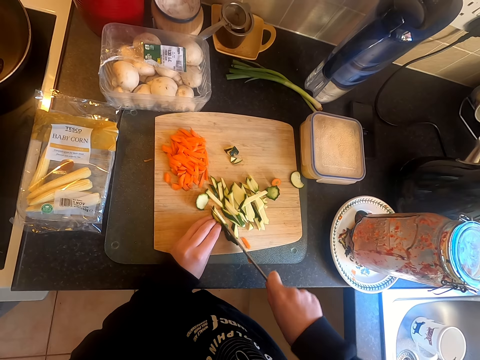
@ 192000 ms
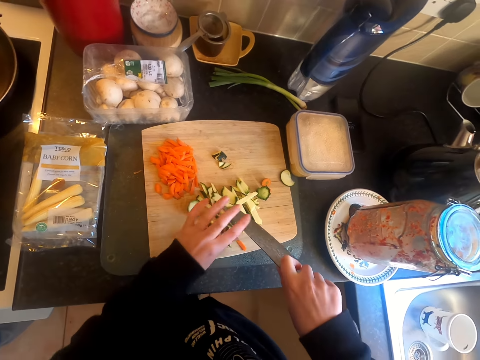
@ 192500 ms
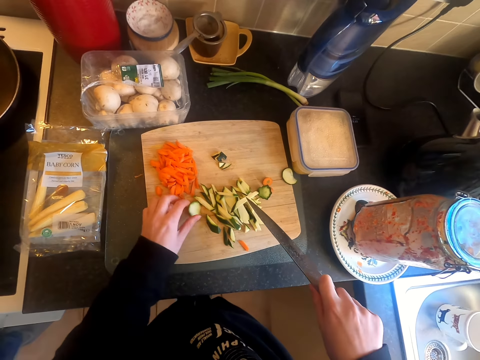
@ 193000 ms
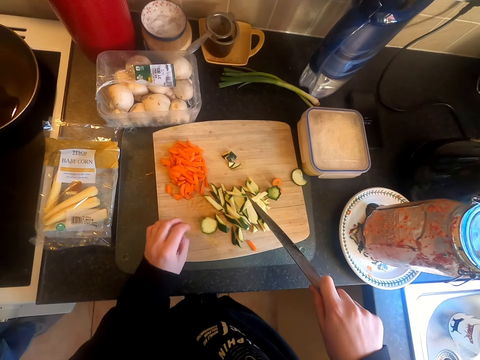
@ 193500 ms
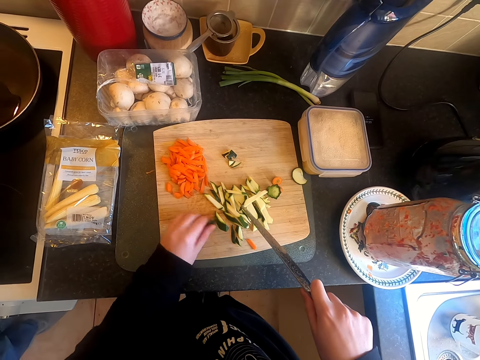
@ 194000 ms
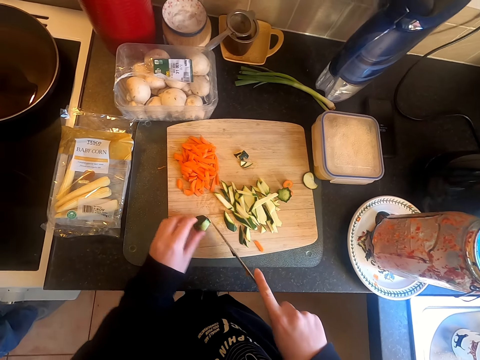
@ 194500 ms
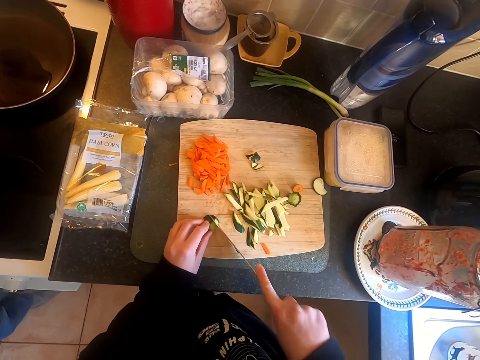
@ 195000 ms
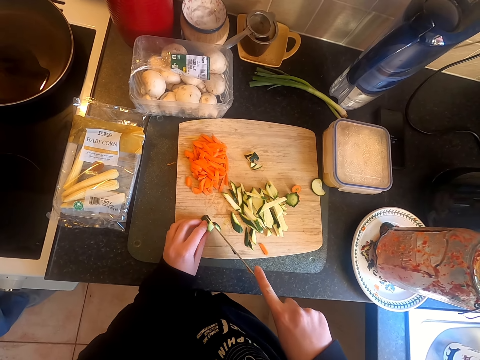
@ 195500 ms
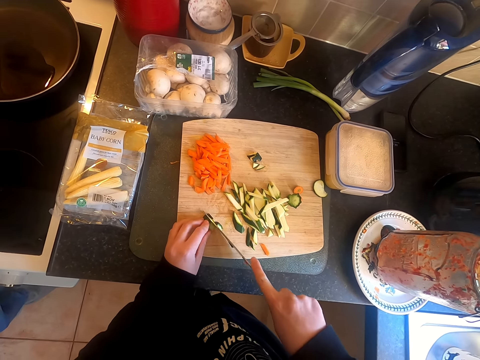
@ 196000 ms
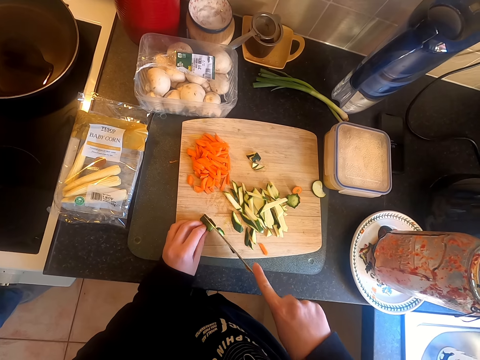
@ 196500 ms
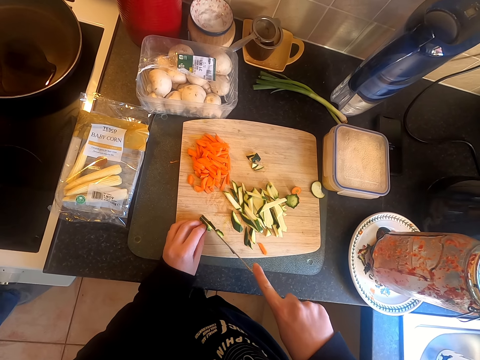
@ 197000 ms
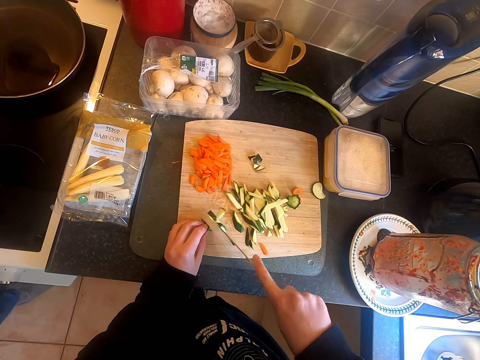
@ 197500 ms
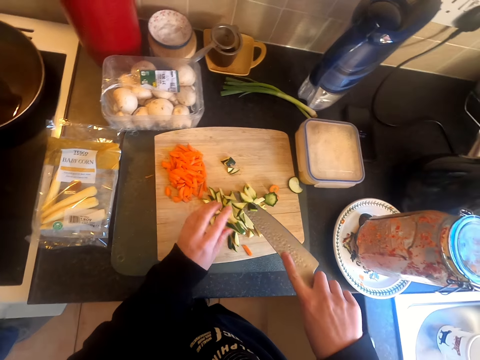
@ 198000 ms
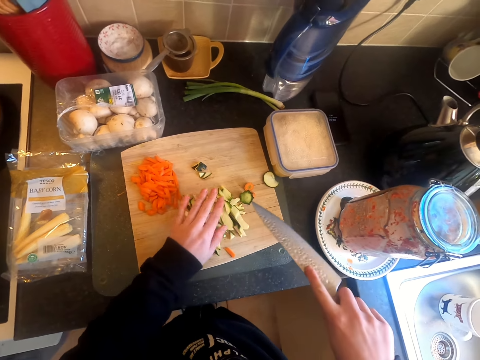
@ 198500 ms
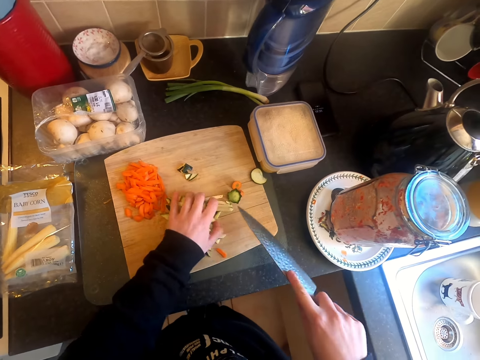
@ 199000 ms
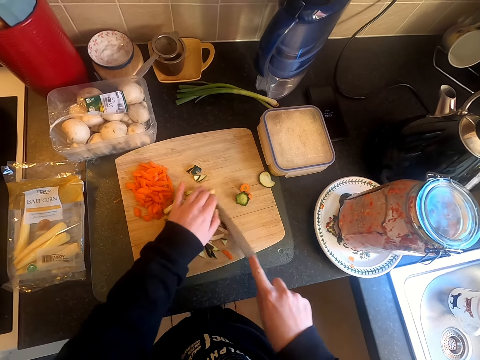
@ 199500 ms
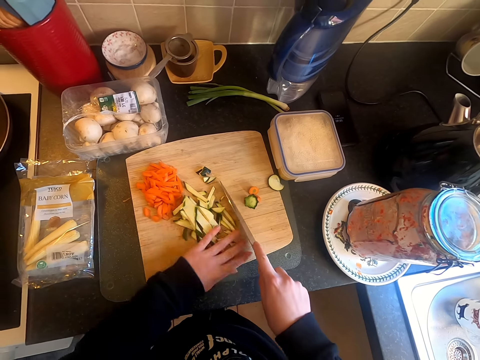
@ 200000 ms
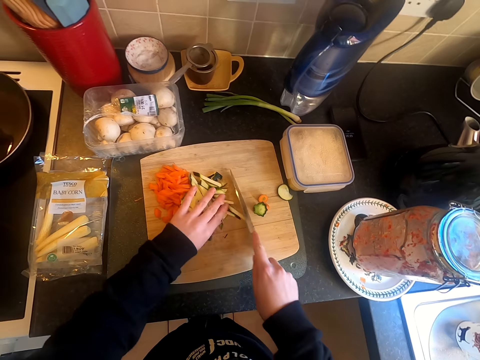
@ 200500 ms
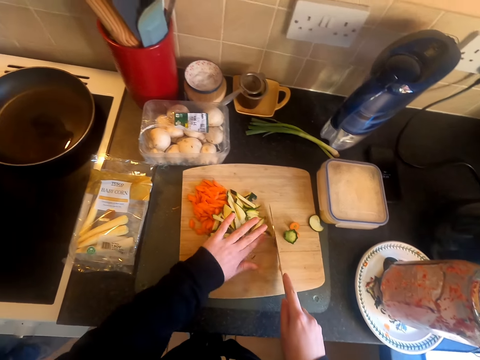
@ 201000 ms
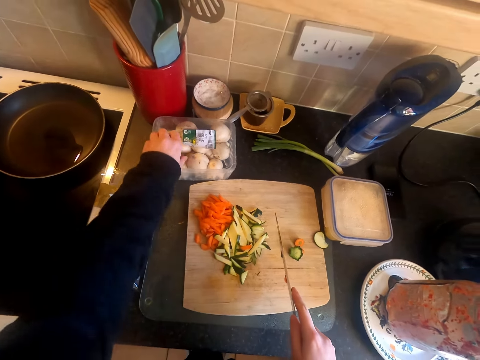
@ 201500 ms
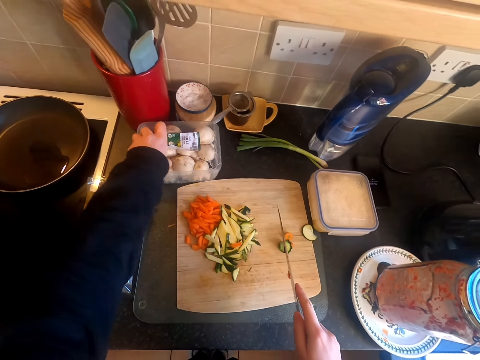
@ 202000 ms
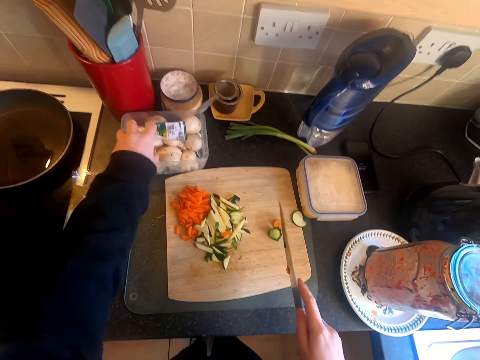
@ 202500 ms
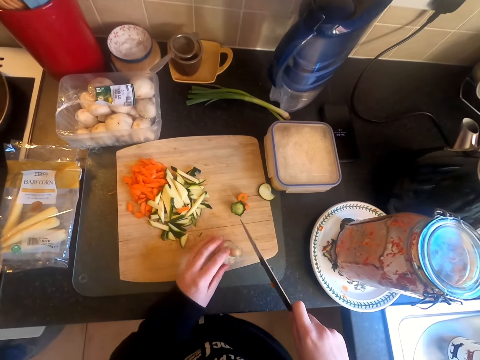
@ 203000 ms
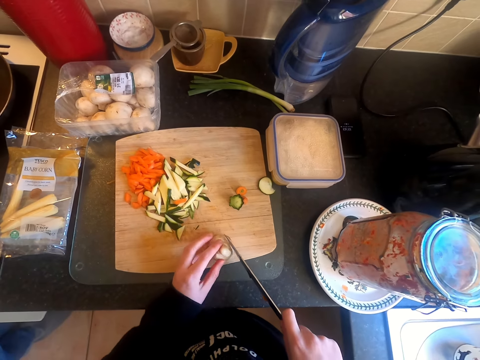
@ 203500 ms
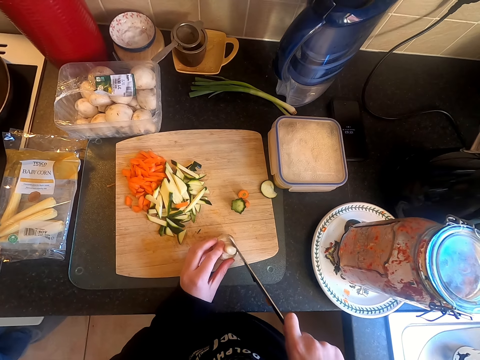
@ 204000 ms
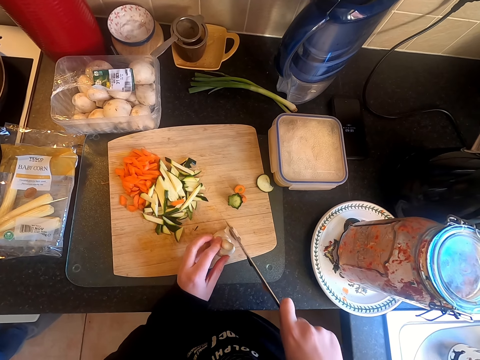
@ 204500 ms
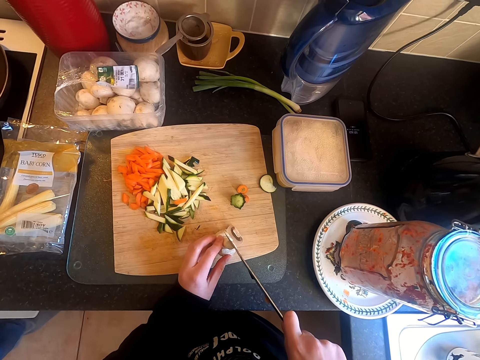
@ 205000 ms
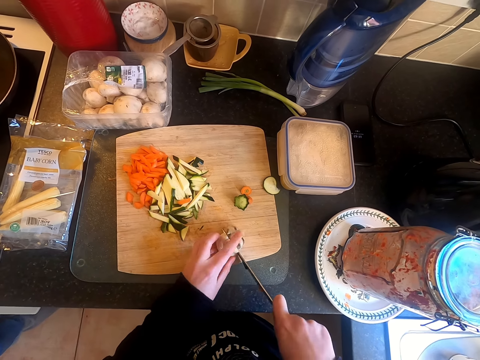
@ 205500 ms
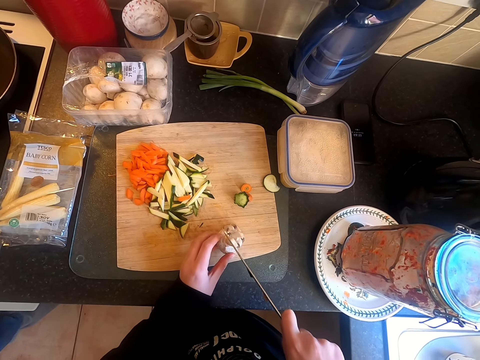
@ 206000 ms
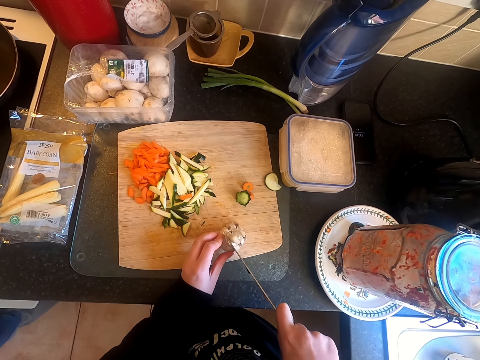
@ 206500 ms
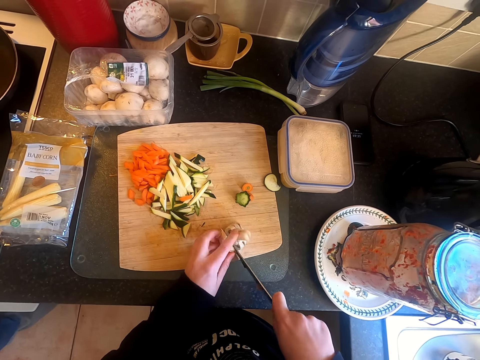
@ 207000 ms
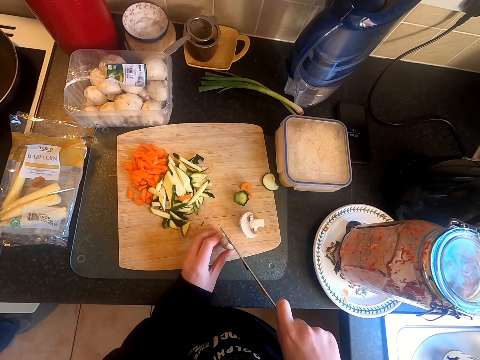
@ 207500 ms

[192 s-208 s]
The camera wearer removes a gadget in the knife with a finger. They cut a piece of the gadget with a finger. They assemble the gadget together in a cutting board. They pick mushrooms from the package with a knife. They chop the mushrooms on the chopping board.

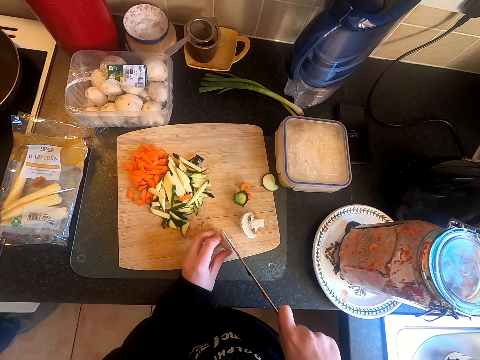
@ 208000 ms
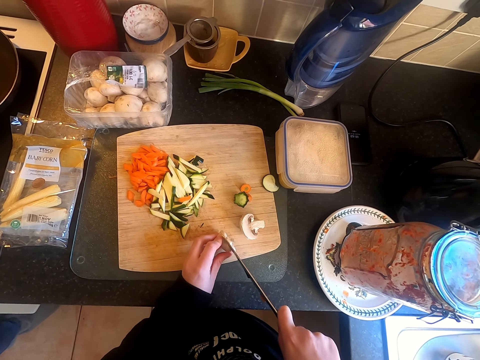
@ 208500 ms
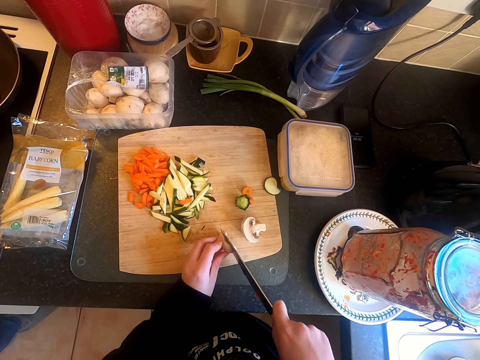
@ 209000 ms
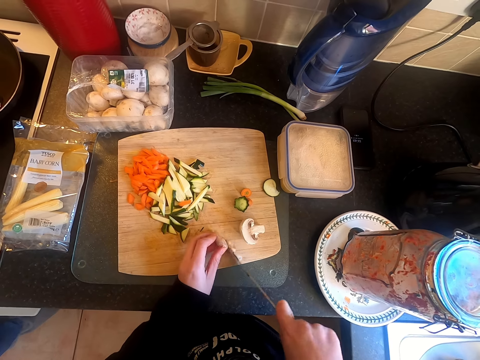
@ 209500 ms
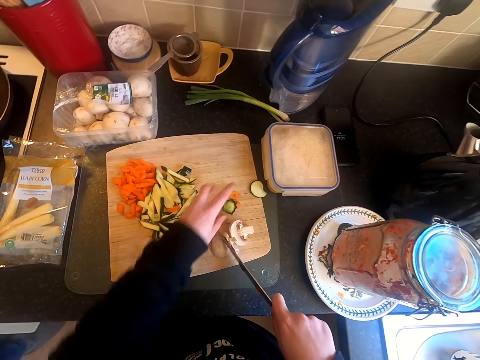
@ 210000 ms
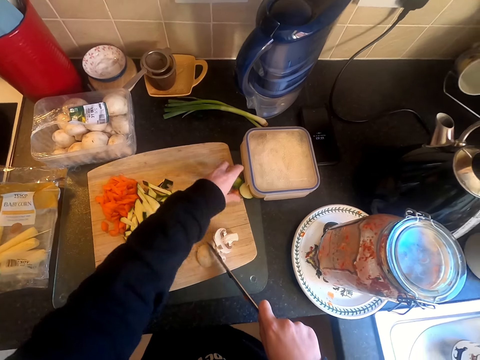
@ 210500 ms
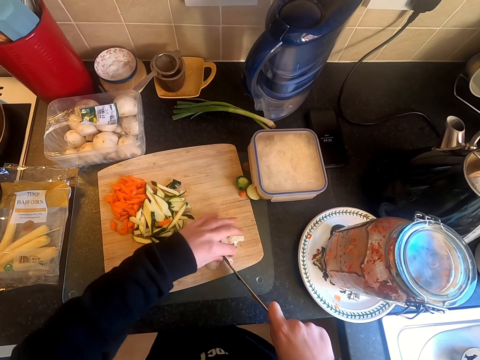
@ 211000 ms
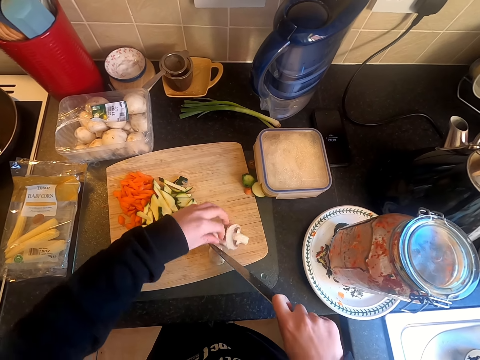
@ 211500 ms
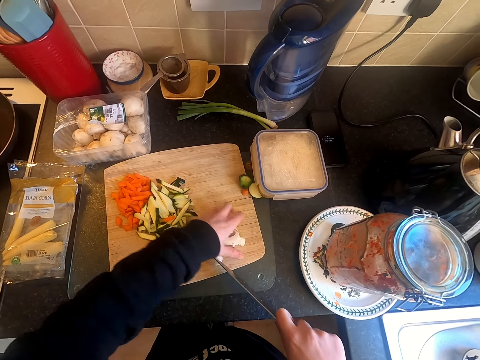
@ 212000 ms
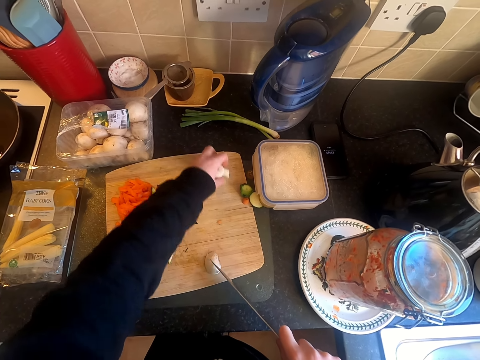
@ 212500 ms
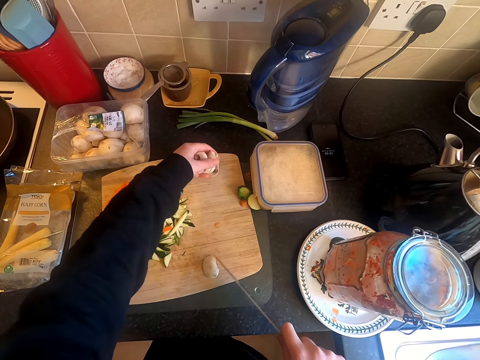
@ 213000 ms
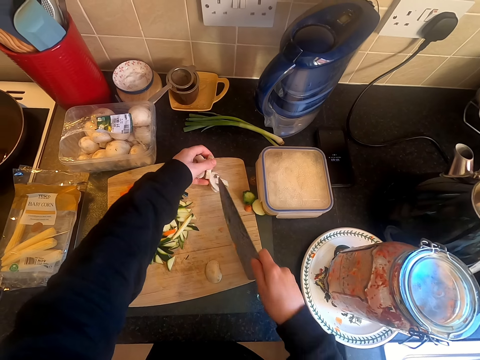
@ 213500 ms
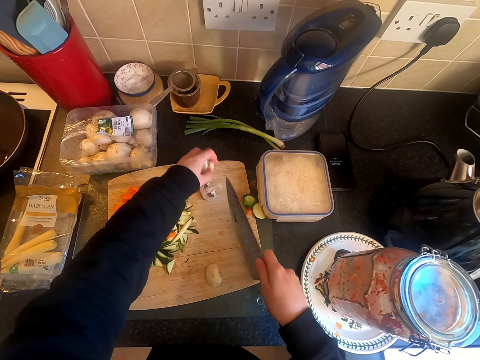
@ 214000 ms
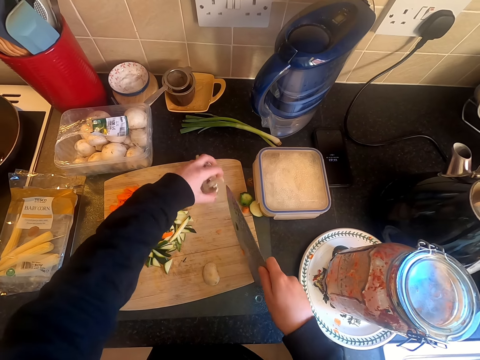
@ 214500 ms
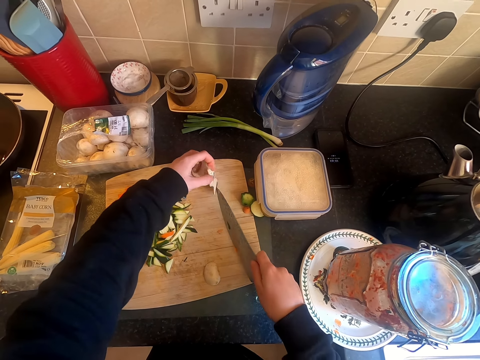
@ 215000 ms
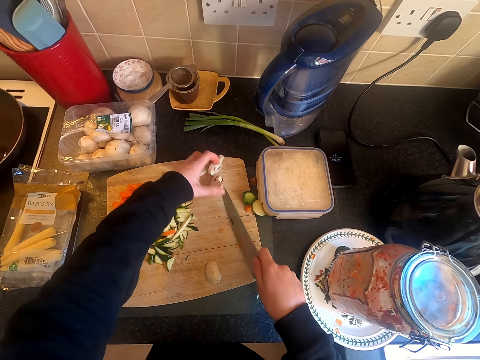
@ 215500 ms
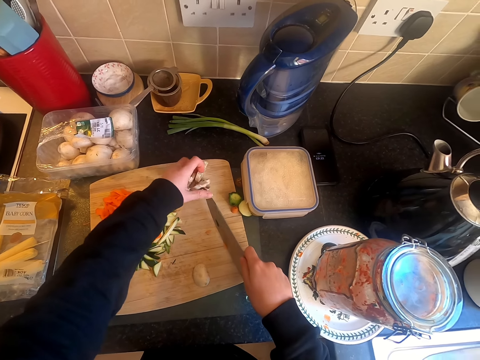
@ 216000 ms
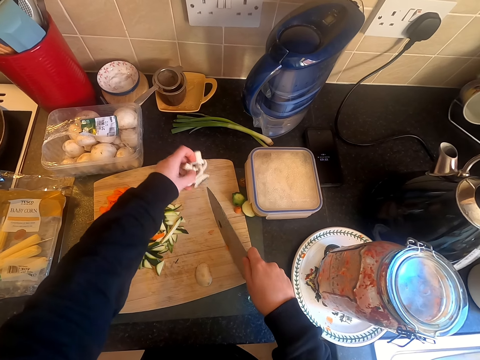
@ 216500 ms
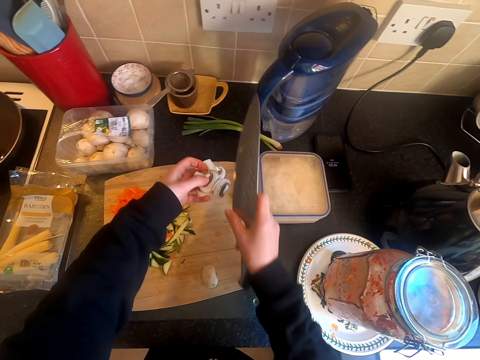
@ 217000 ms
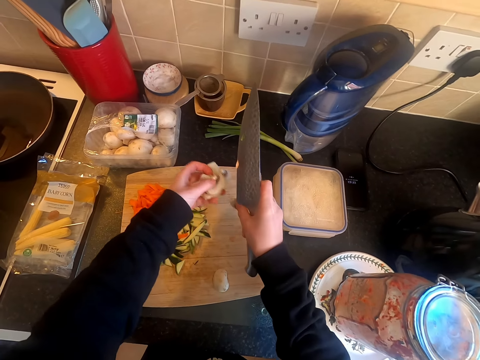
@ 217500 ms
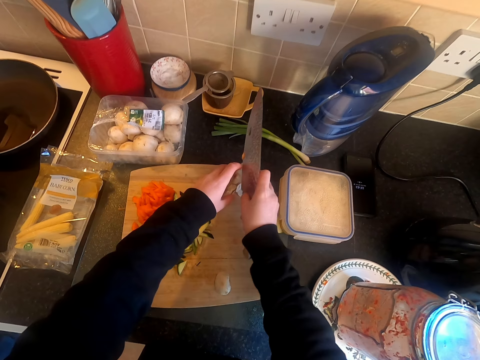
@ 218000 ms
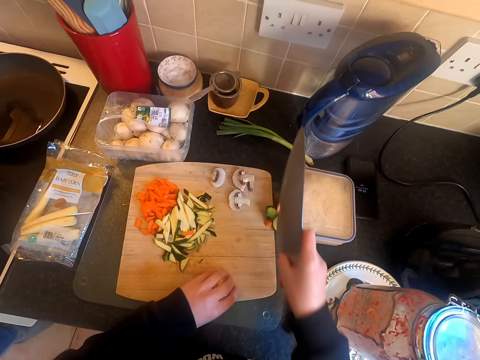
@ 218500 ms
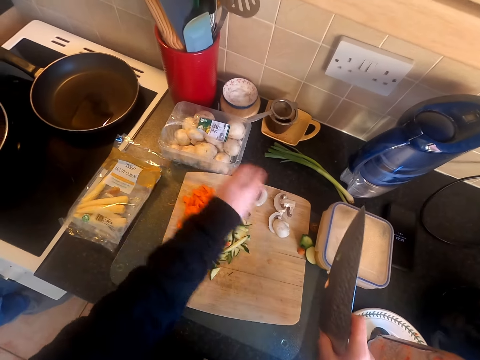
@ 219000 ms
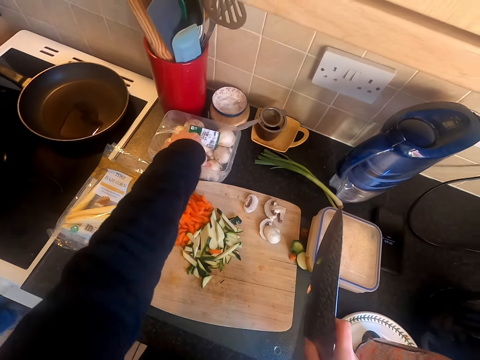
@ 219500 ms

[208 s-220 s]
The camera wearer moves something on the cutting board. They separate a stuck mushroom with a knife. They pick something from the cutting board.
